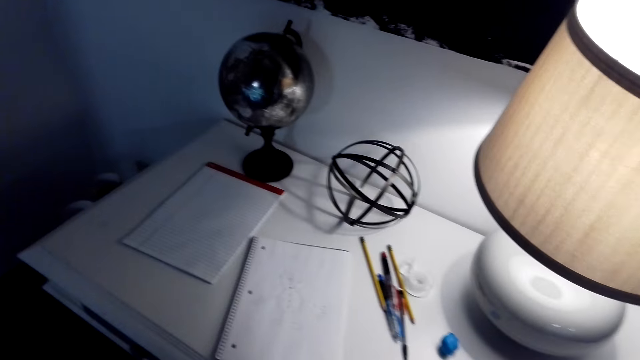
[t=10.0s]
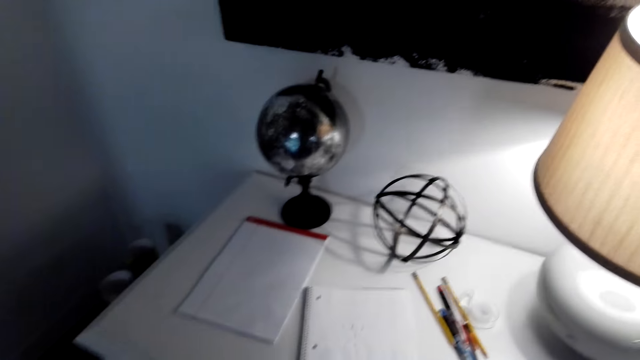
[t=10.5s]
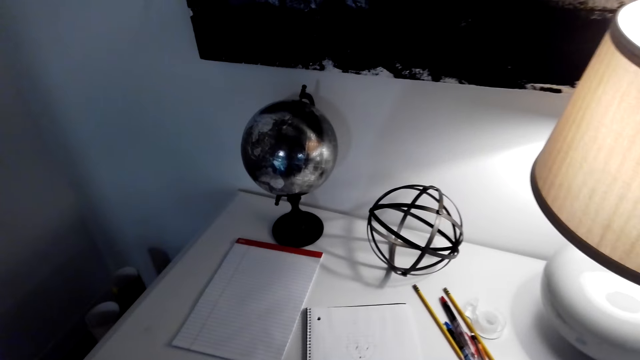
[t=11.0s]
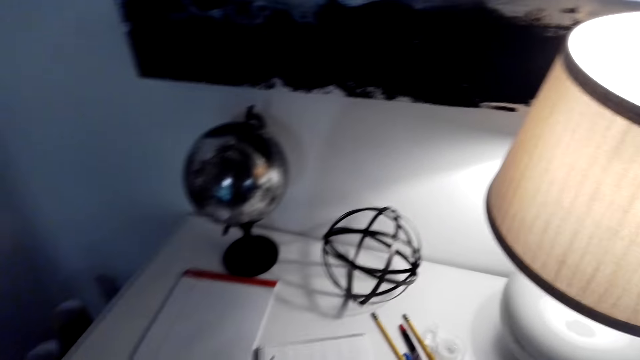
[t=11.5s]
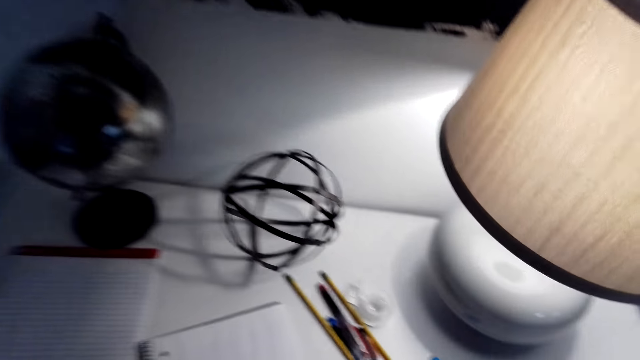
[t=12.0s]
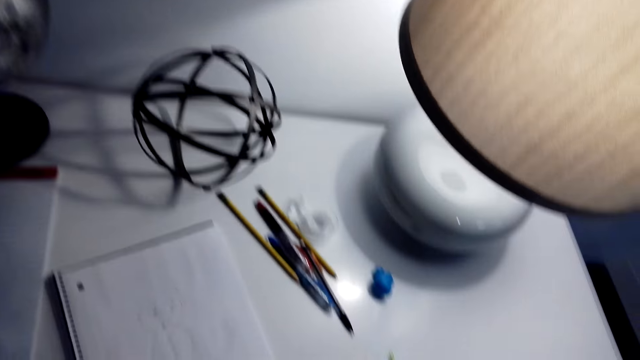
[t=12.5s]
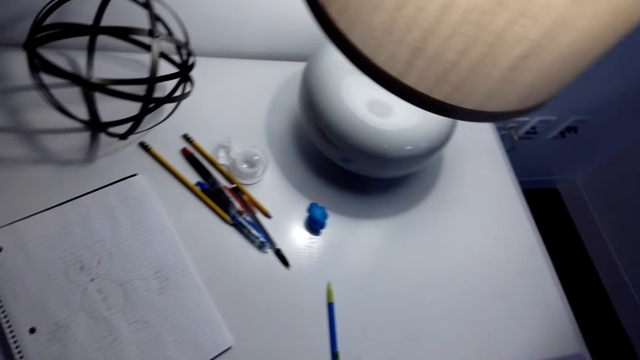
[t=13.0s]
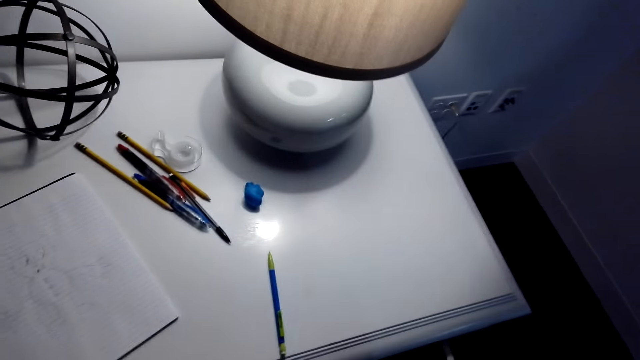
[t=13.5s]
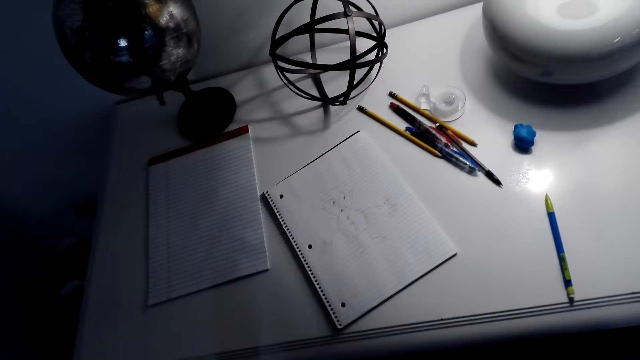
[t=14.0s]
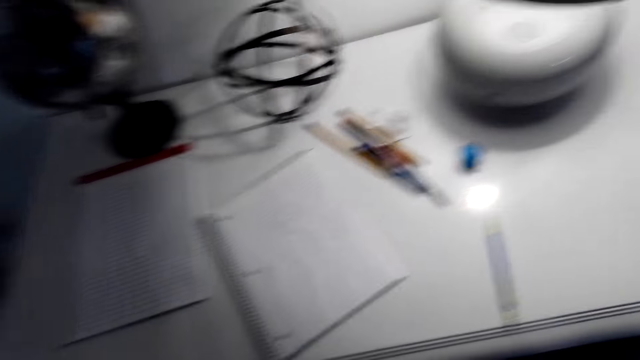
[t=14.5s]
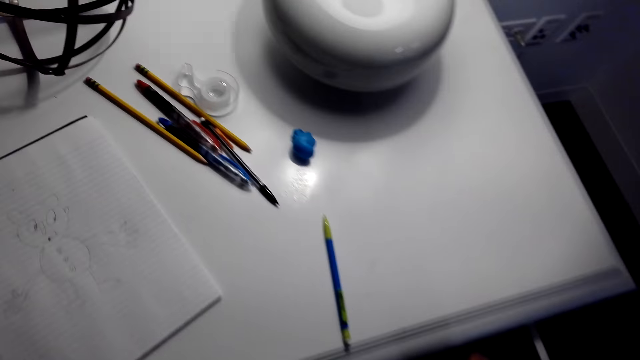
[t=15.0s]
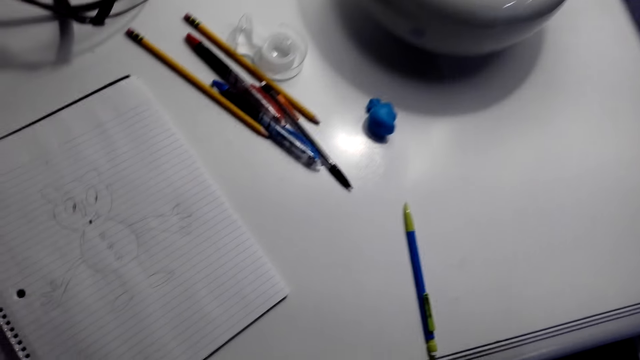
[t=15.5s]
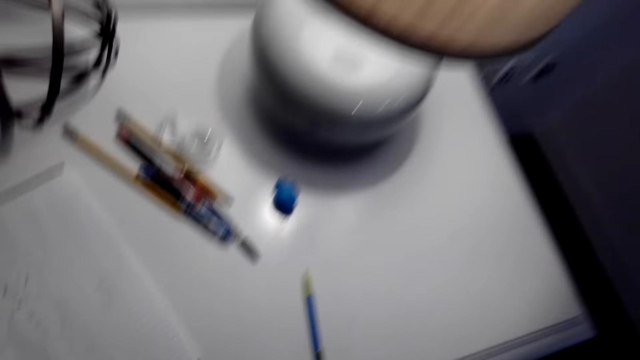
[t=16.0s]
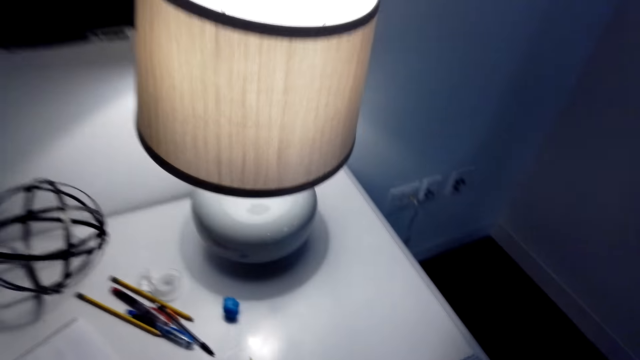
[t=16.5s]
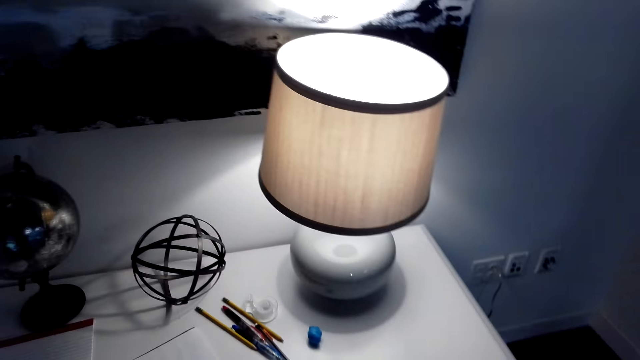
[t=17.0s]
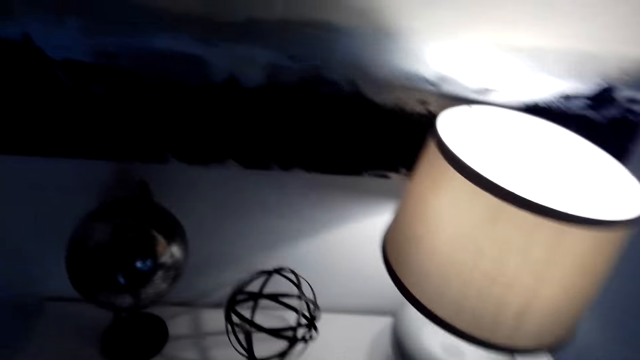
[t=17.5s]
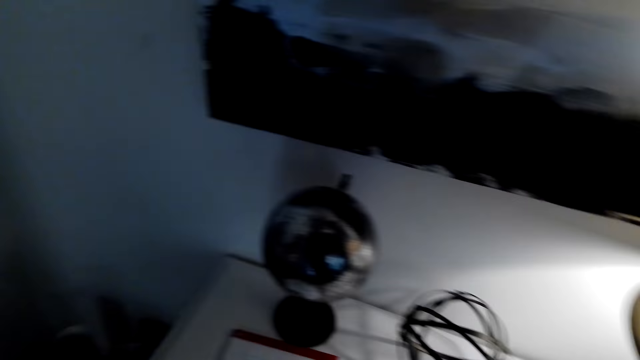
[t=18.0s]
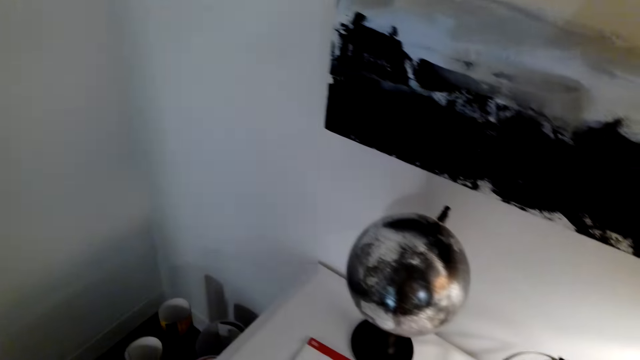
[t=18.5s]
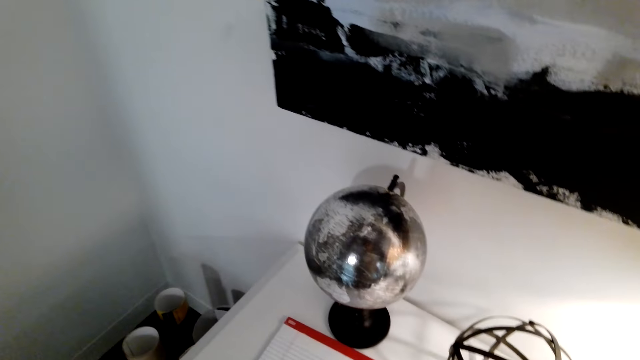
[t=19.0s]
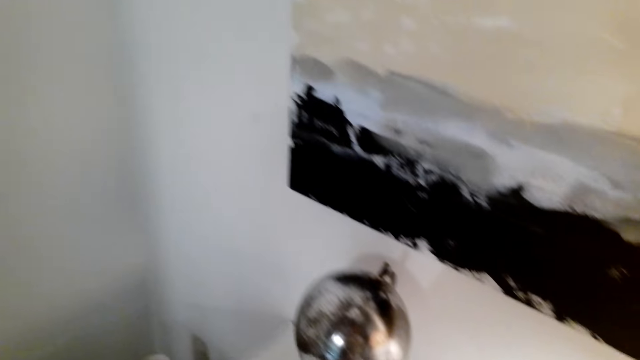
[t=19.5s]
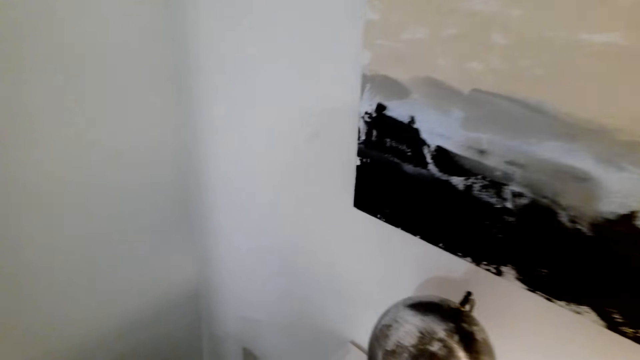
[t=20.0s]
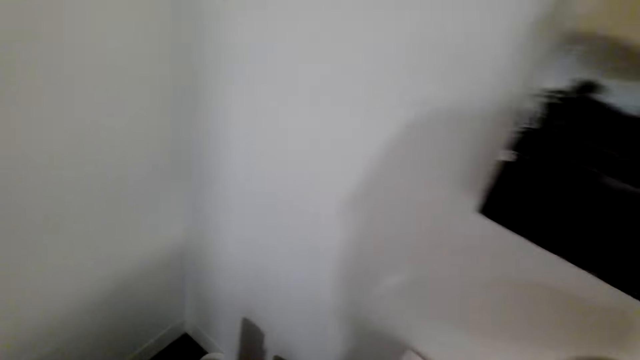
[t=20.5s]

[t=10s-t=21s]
The camera wearer speaks to a person. The person speaks to the camera wearer. The camera wearer looks at the table. They speak to the person. They look at the wall. The person speaks to the camera wearer.

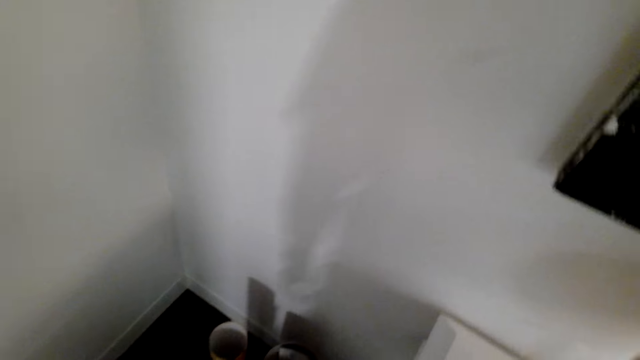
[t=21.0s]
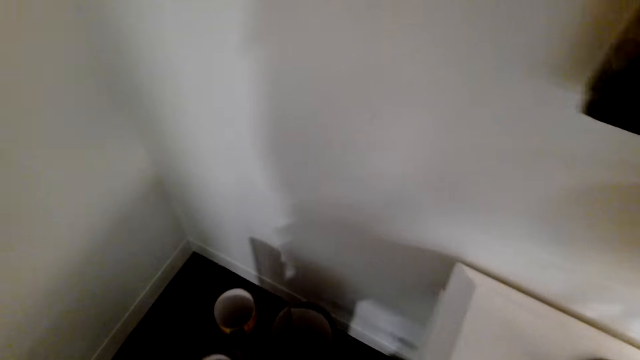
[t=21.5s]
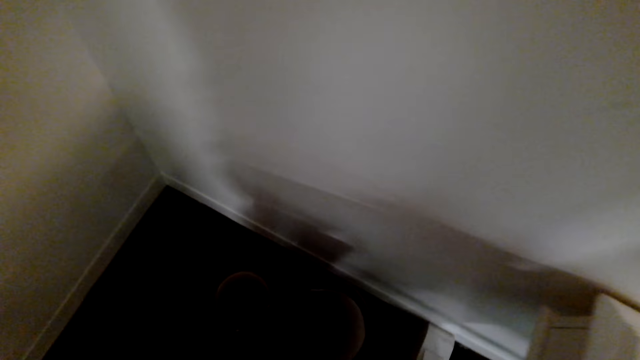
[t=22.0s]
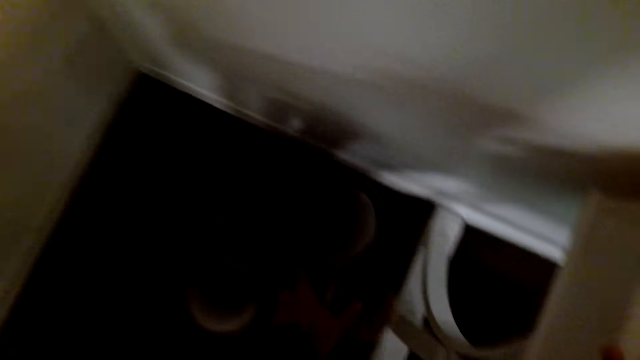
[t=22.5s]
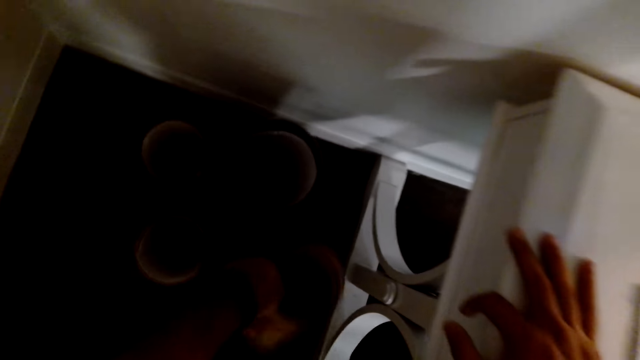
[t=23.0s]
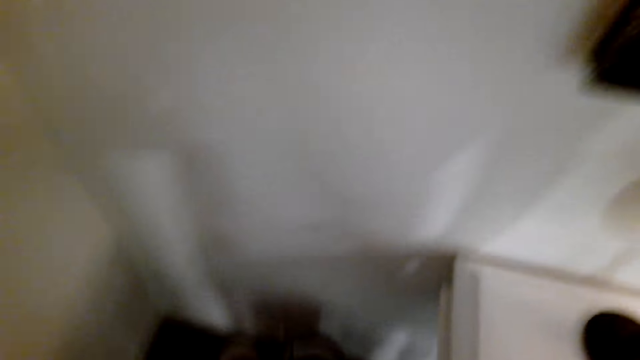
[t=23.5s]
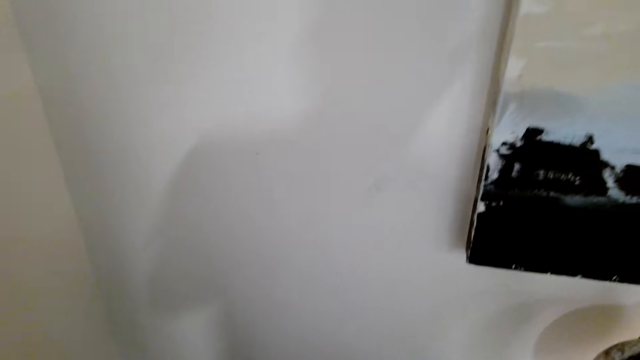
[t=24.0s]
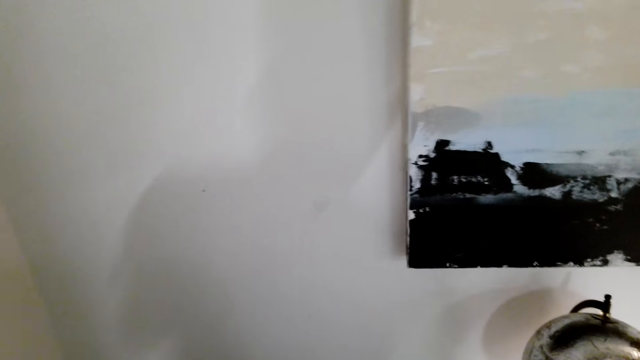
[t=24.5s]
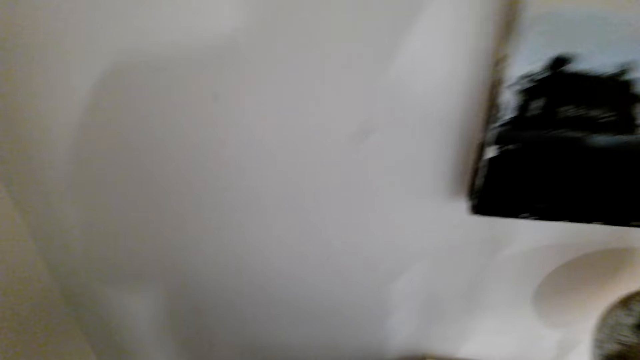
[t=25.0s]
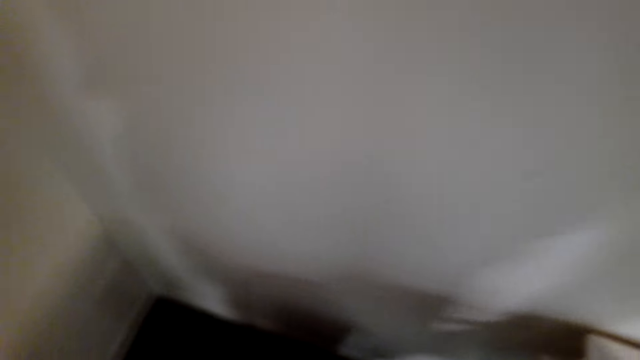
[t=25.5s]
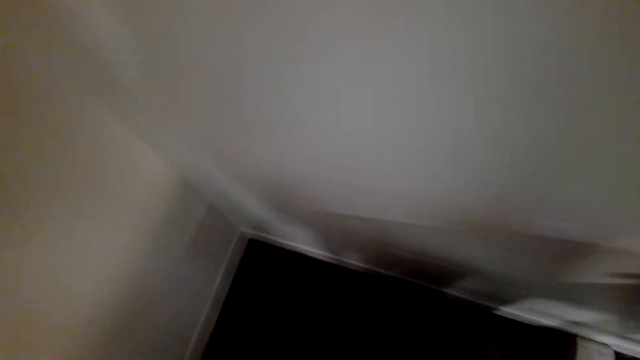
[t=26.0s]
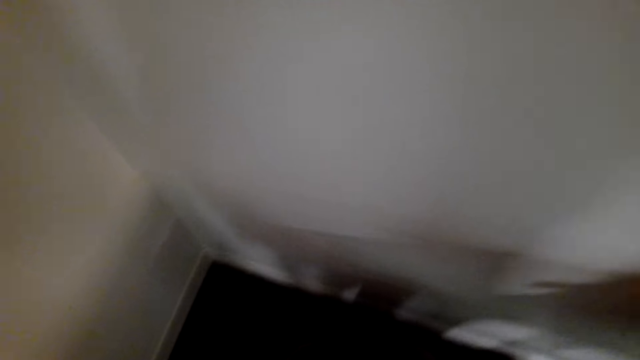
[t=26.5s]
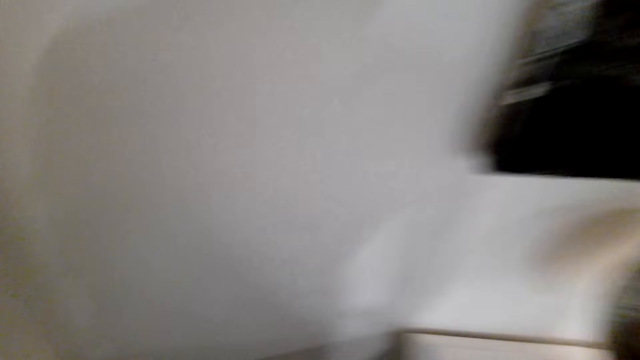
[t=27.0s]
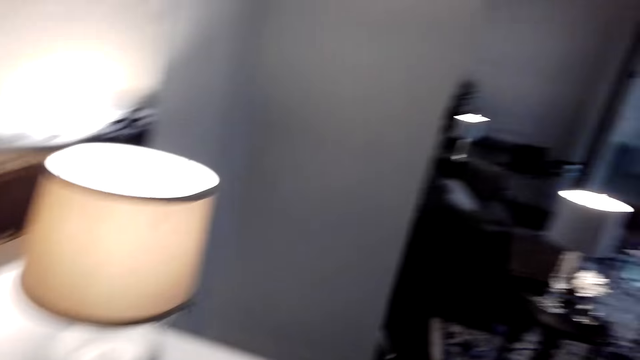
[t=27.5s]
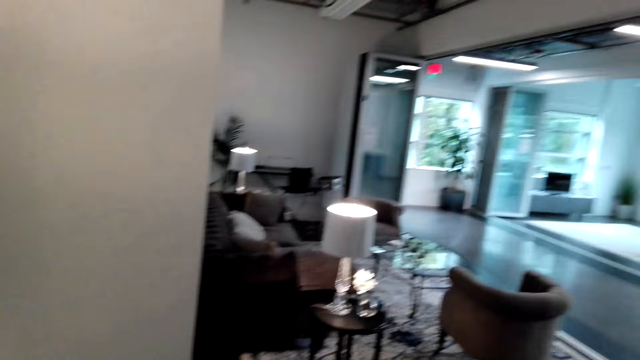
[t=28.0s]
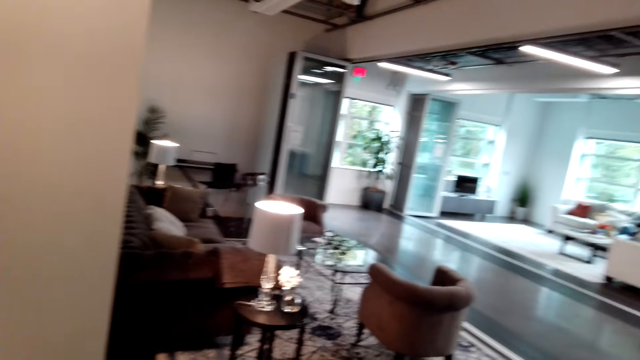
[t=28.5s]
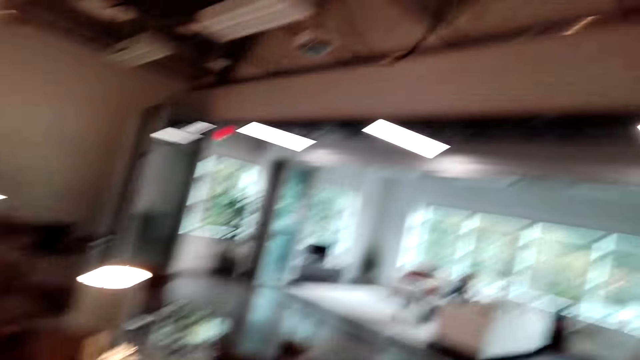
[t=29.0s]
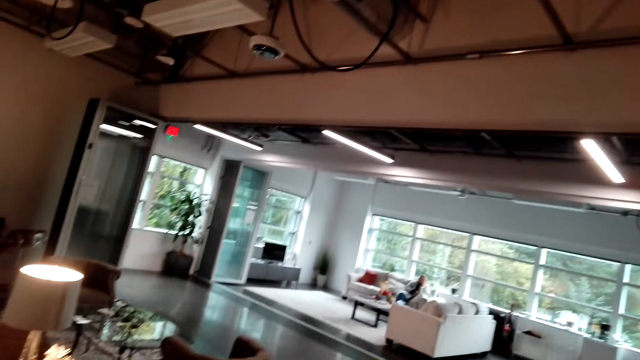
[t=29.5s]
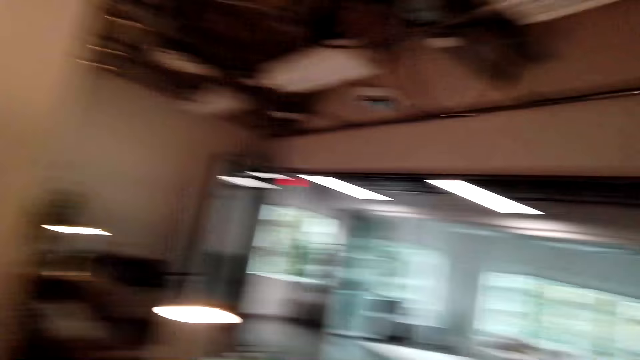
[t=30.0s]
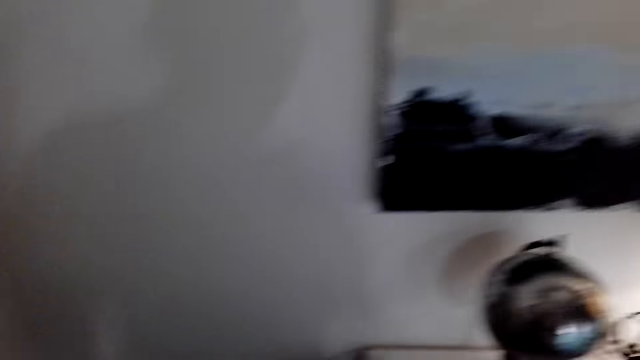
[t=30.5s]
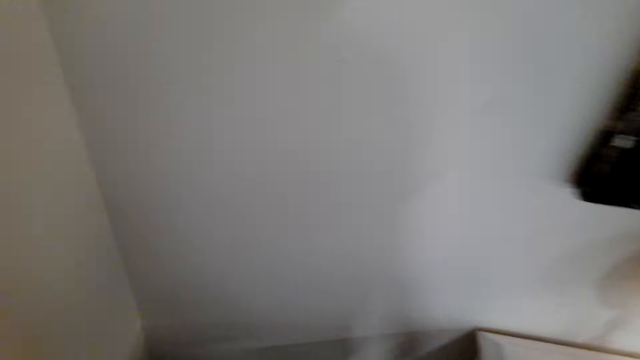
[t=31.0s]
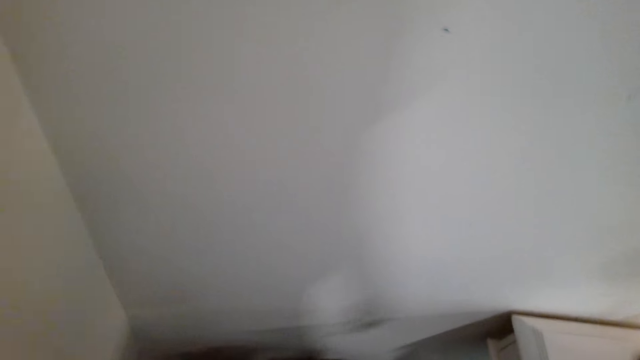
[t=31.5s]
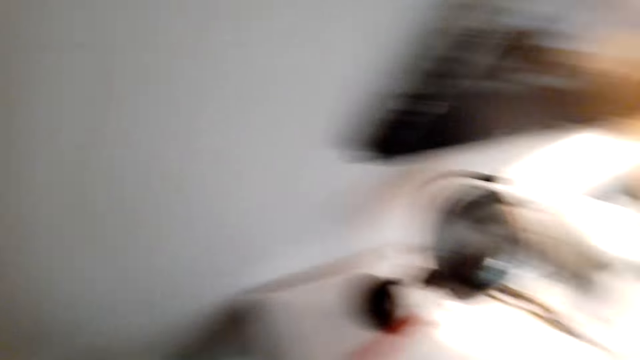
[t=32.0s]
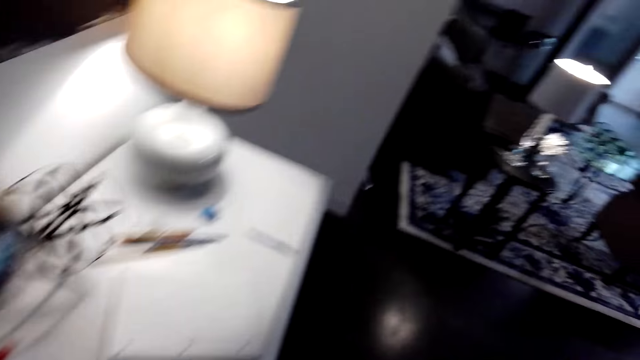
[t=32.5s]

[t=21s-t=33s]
The camera wearer speaks to a person. They pick up a tin. They pick up a poster from the floor. They look at the poster. The person speaks to the camera wearer. The camera wearer returns the tin to the floor. They look around. They speak to the person. They speak to the person again. They walk in the house. The person speaks to the camera wearer. The camera wearer looks around the house.
